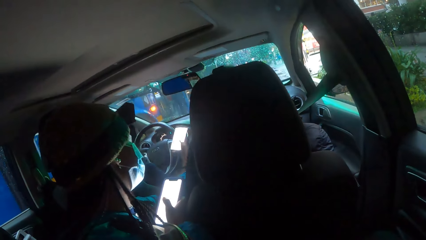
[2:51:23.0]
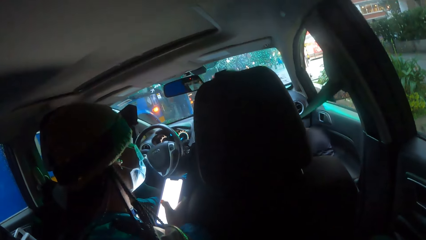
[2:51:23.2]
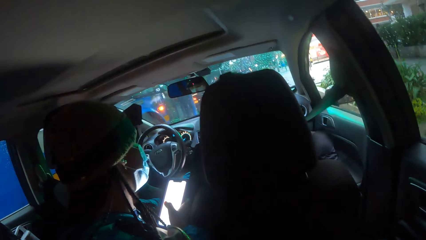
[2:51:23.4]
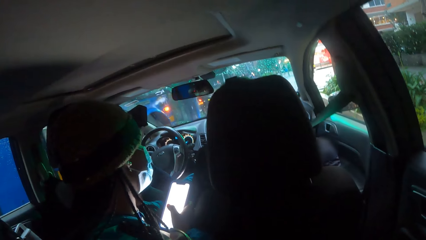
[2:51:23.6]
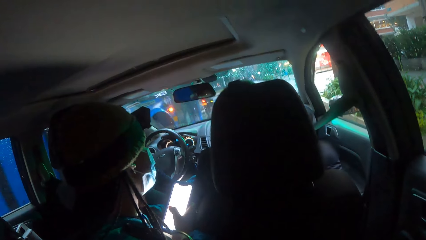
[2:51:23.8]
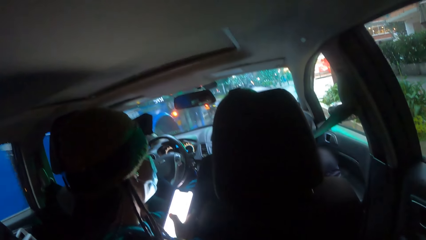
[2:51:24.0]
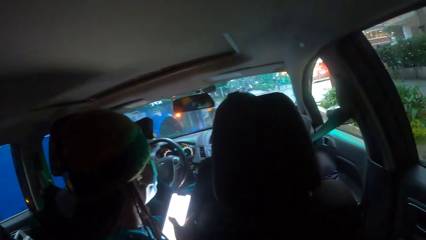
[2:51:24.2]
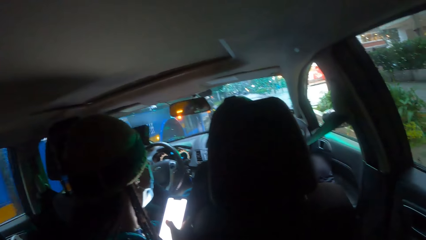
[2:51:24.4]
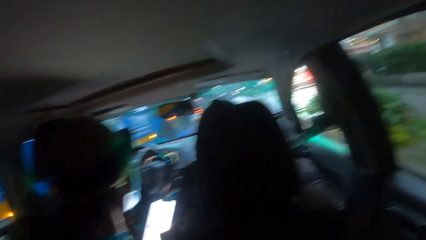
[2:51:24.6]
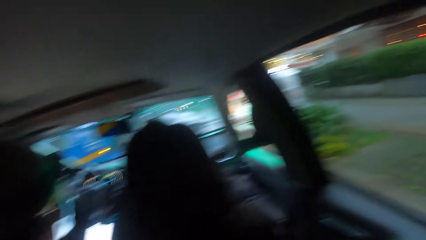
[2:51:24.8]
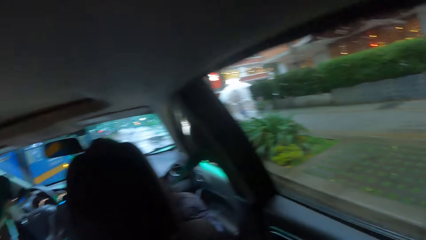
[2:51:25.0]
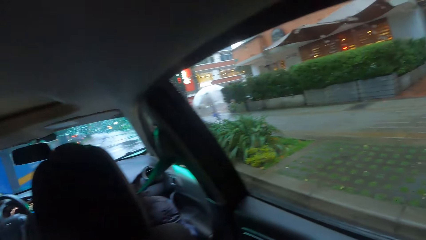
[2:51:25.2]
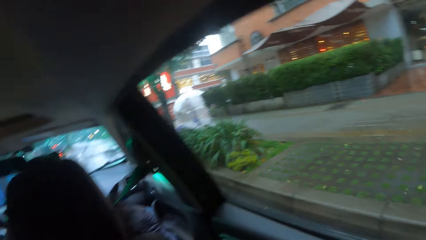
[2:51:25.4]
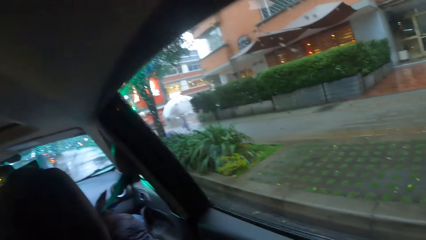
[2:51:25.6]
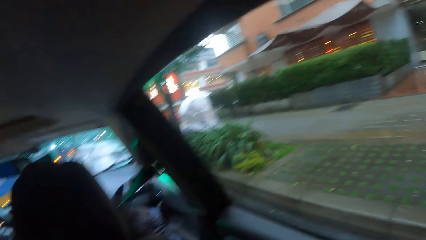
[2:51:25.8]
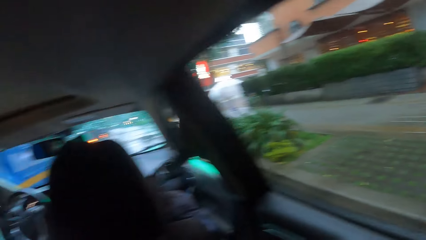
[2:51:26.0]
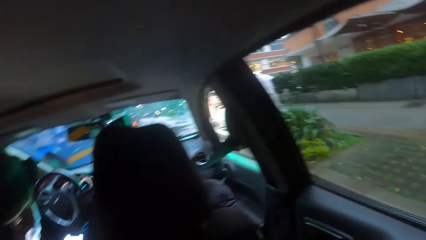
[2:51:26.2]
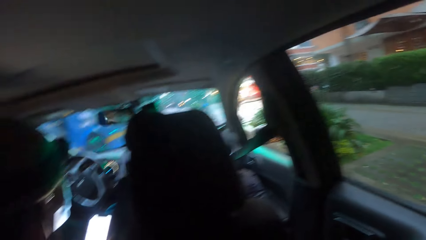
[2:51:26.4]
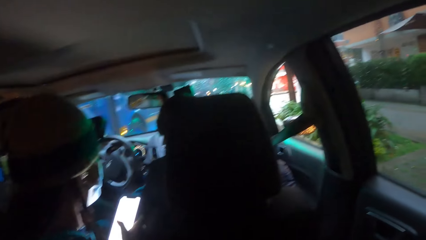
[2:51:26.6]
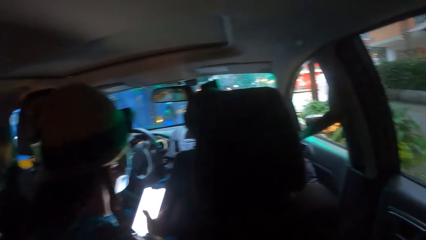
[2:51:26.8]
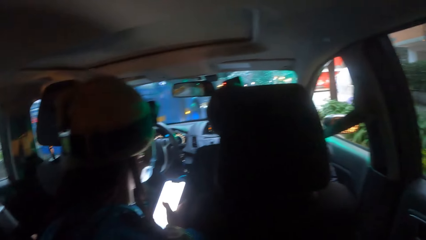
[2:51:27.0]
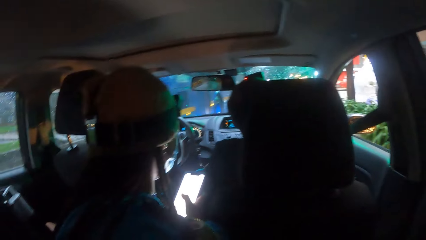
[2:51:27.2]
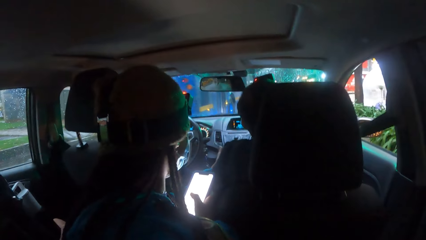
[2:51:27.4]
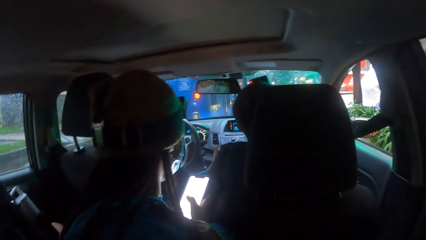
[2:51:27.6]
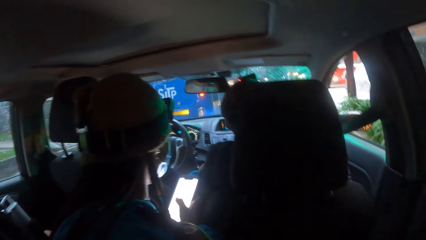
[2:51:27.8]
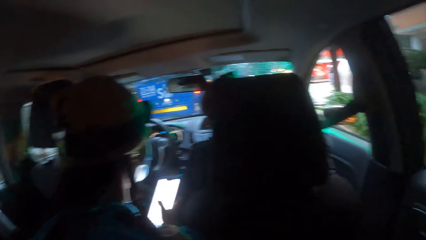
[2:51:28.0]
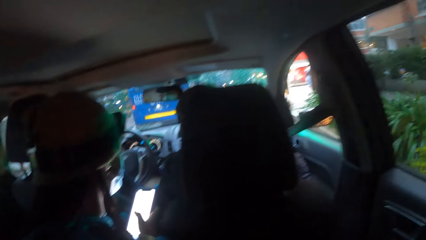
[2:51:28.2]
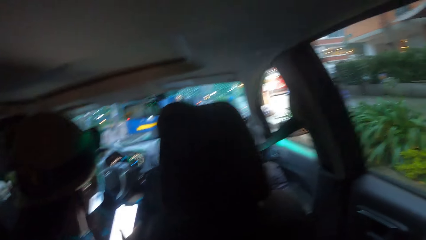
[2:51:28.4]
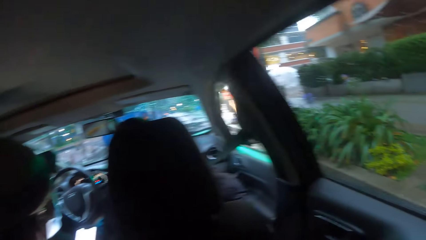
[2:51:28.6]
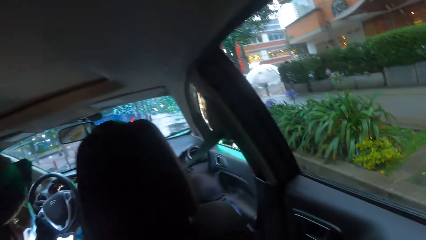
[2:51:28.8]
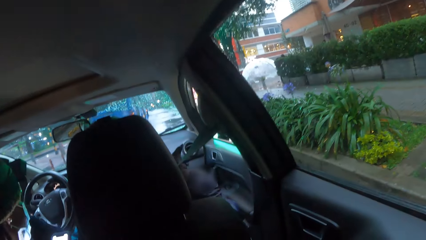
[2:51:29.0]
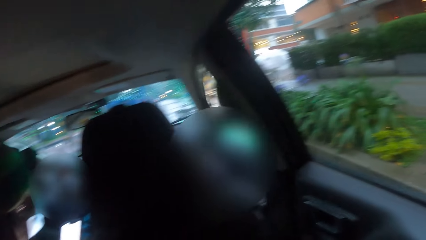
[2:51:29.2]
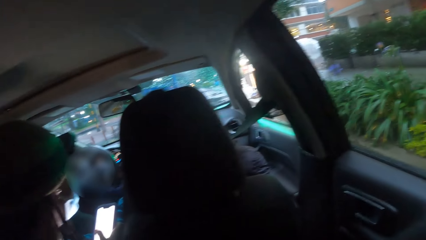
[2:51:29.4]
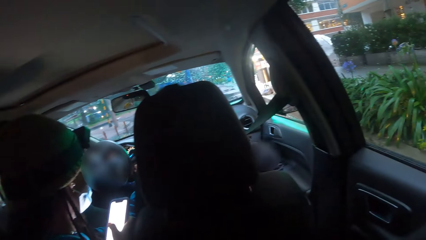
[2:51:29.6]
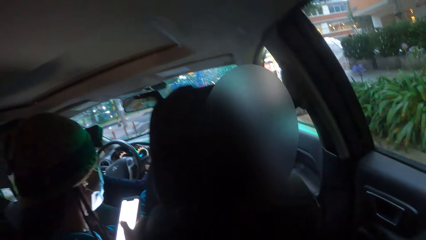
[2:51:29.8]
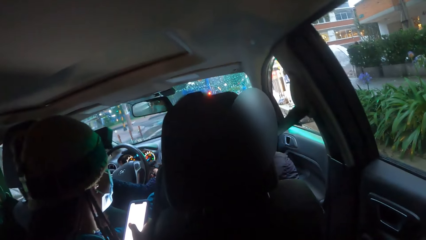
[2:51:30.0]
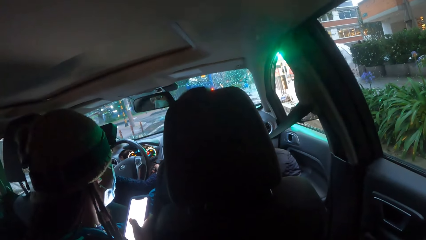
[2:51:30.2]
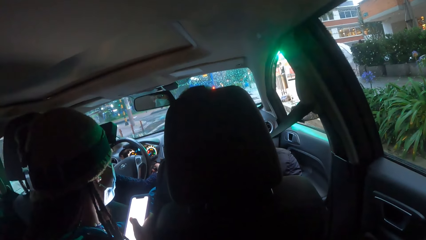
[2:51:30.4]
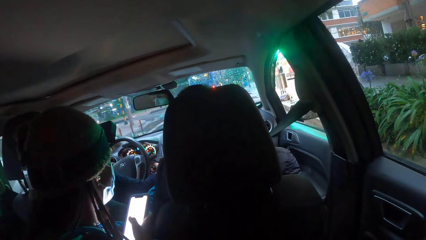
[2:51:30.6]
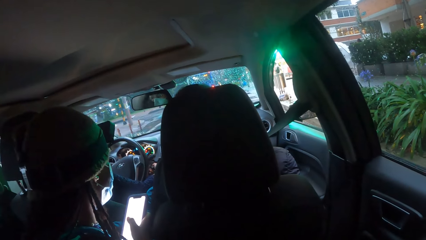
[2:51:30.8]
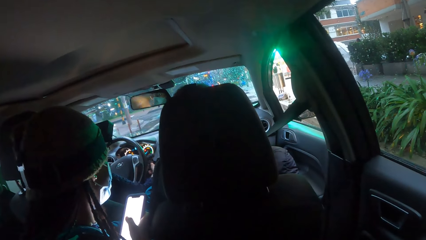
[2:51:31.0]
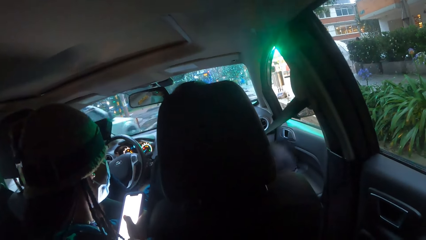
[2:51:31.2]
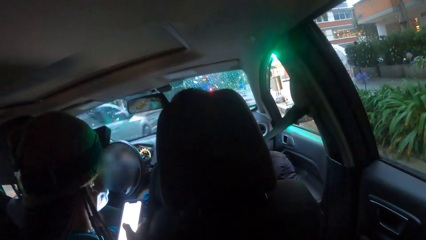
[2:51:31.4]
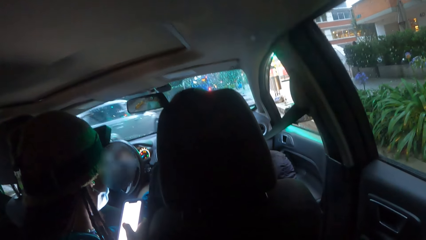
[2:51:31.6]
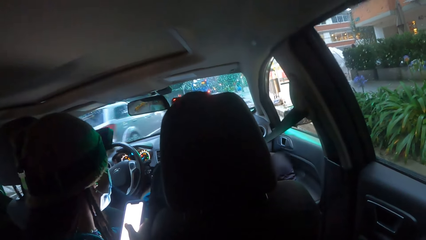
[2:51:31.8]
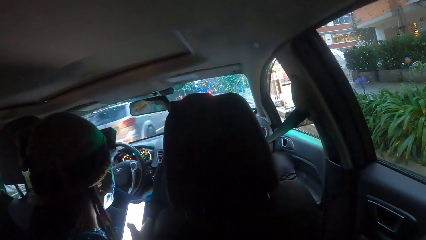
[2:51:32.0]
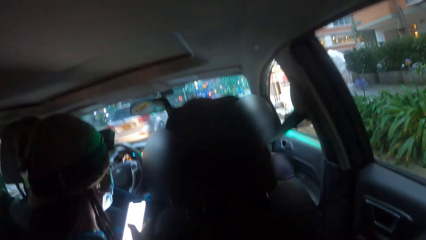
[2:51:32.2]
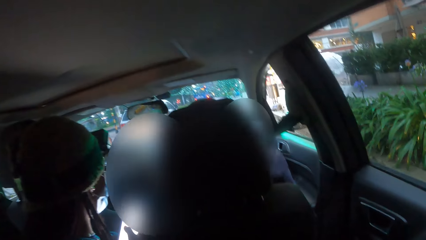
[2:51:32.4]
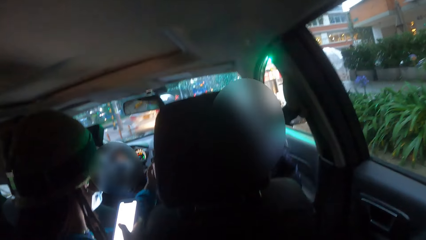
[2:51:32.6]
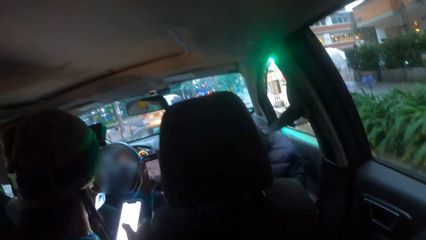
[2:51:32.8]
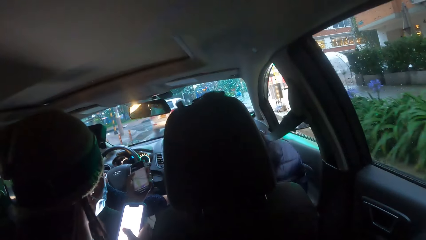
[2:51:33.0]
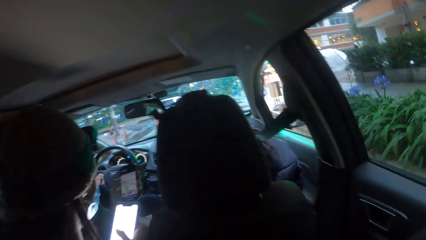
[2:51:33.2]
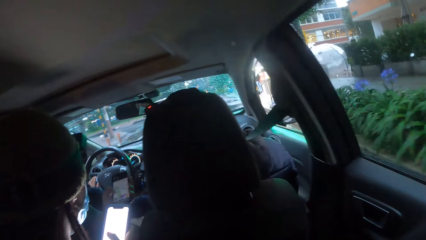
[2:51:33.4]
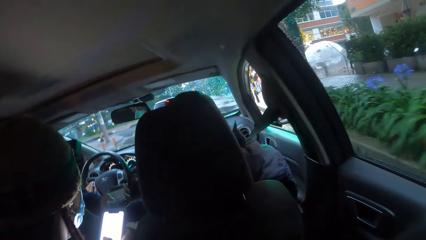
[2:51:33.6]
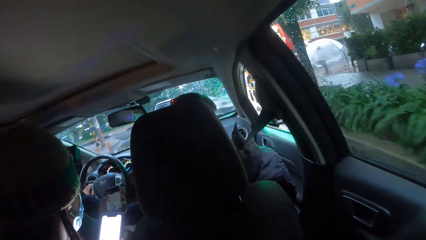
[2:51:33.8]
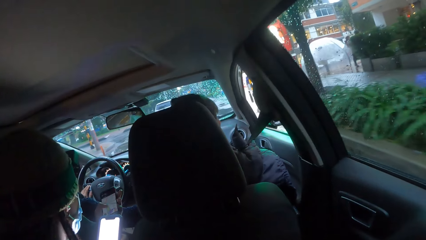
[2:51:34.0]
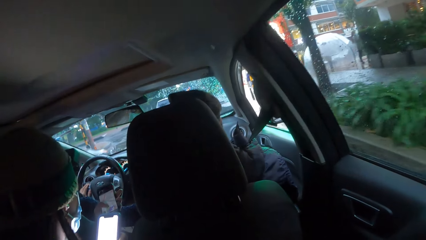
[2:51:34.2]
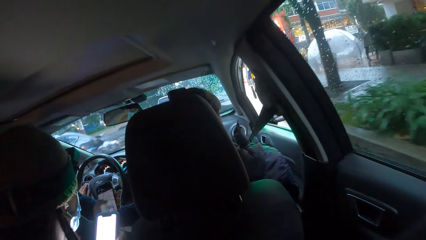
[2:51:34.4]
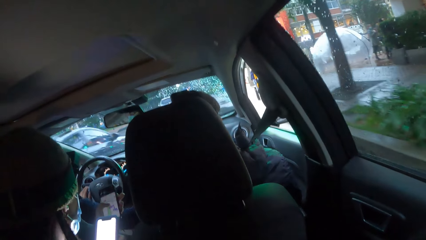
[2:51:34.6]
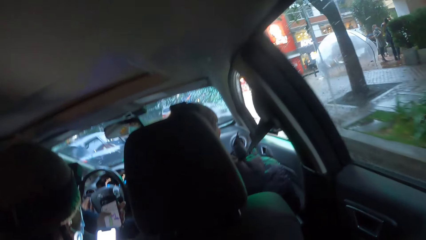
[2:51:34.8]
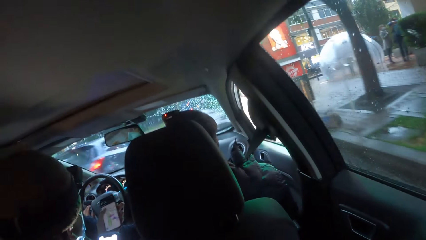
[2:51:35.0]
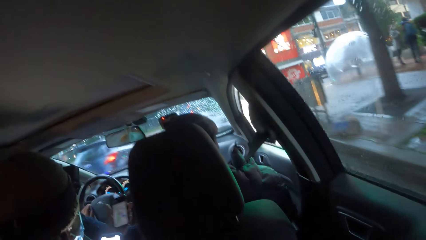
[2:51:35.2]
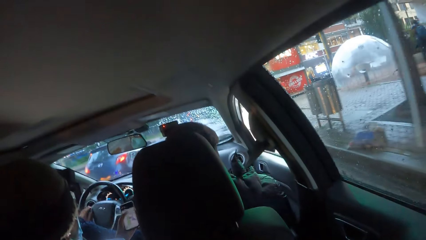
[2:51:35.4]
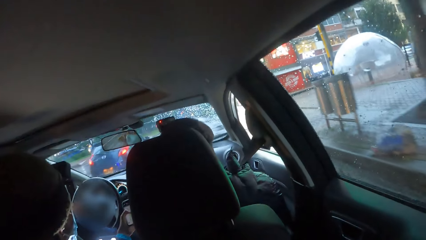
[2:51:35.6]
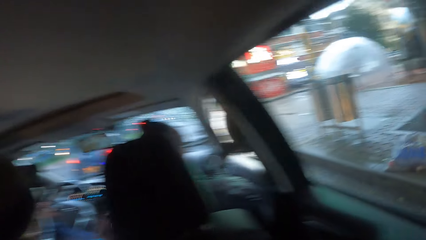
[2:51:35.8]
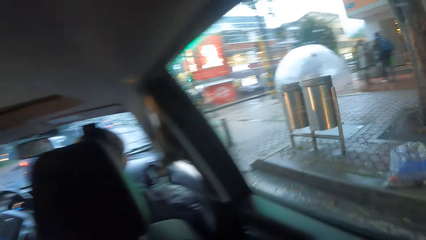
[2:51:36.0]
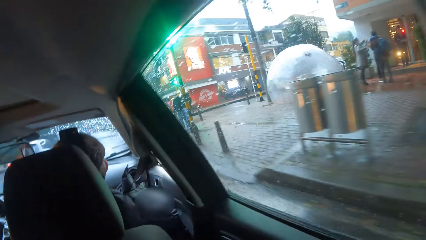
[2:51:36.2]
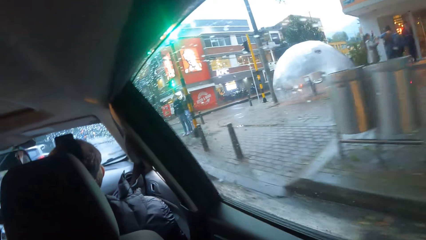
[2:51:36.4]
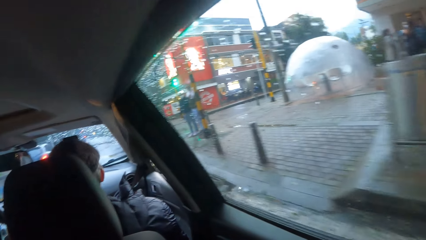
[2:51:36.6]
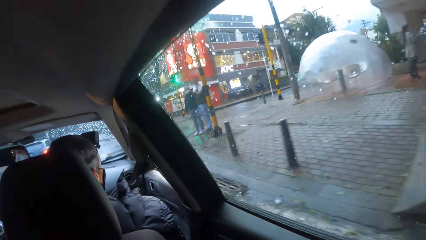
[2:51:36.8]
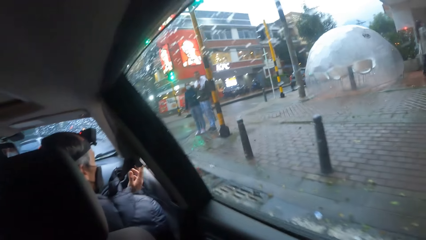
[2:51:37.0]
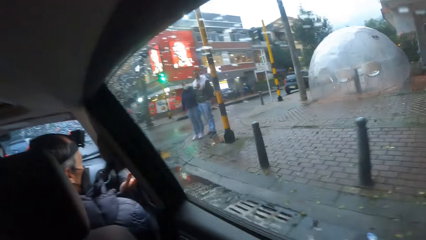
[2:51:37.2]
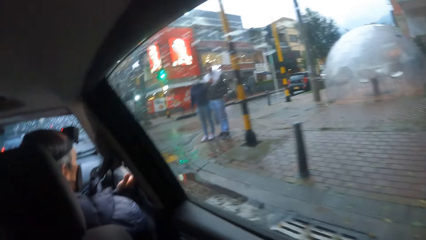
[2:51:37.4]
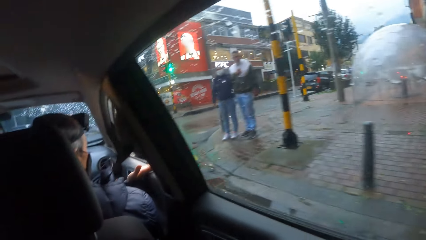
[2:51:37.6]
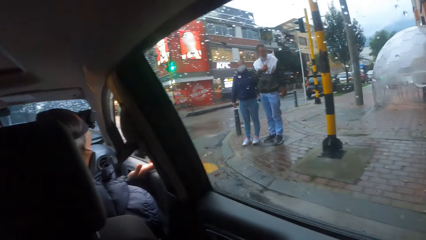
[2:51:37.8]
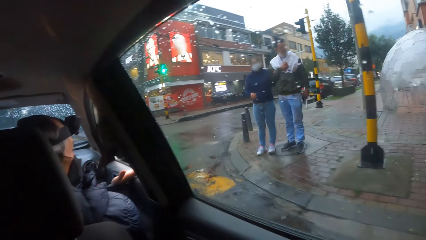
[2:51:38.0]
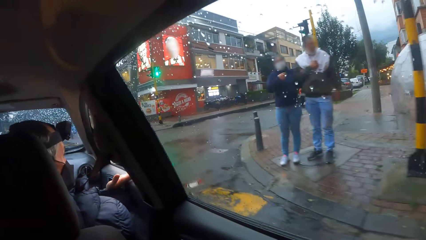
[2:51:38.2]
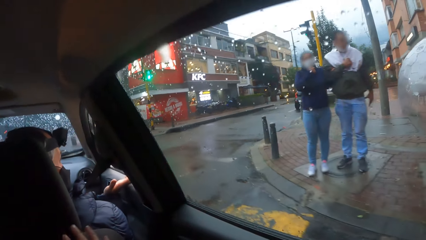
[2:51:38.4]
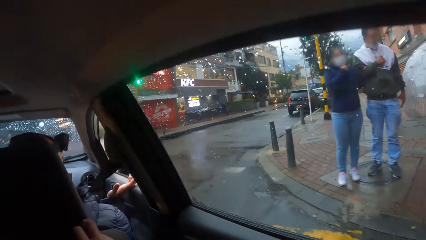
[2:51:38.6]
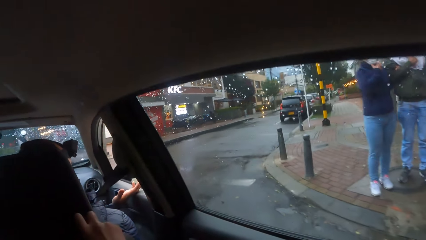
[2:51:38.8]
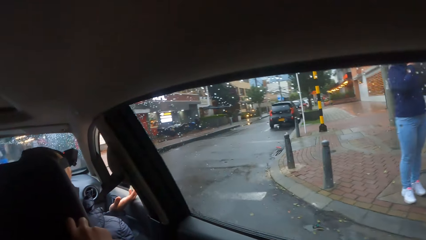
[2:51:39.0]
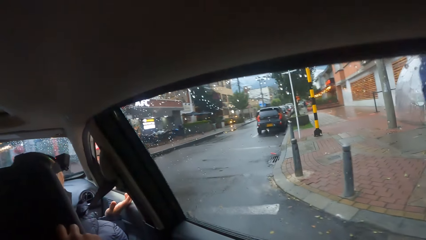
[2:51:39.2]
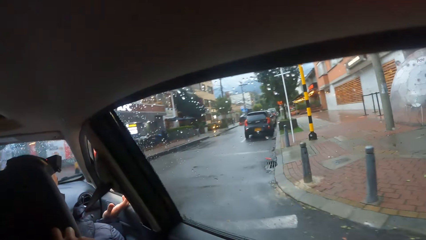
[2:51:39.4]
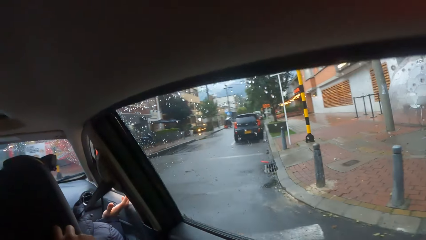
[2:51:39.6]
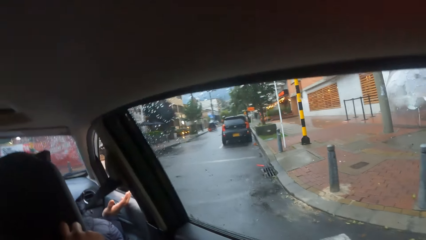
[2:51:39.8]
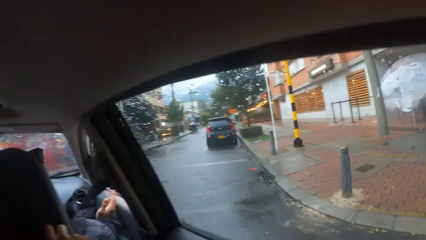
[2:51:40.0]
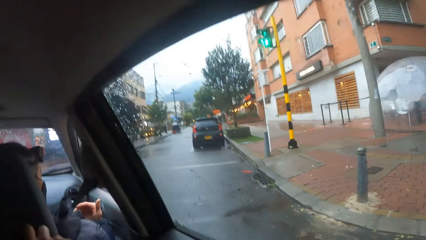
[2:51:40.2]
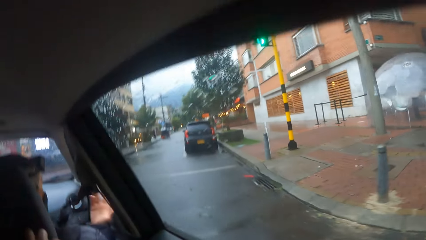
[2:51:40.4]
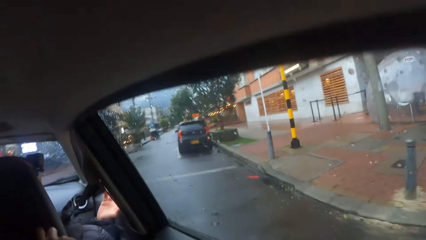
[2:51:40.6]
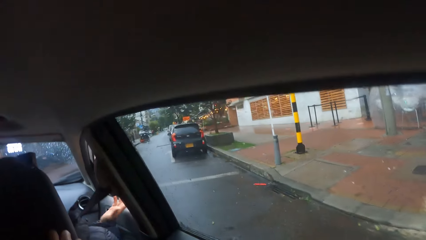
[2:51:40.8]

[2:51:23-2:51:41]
A woman drives the car with both hands. Another woman presses the phone in her left hand.
